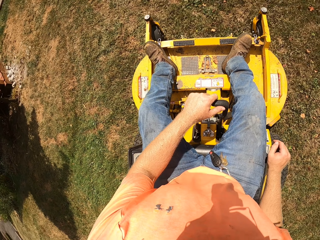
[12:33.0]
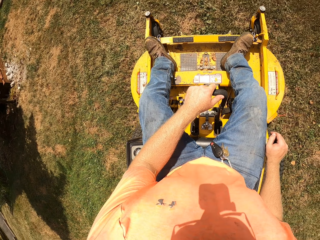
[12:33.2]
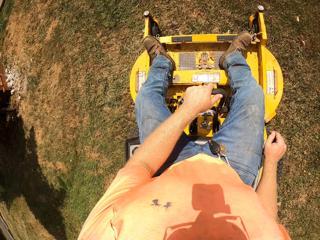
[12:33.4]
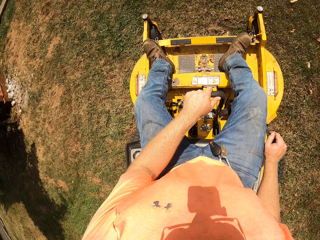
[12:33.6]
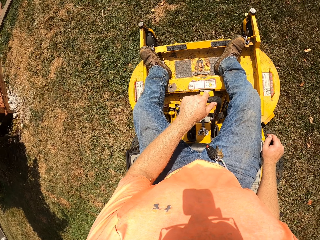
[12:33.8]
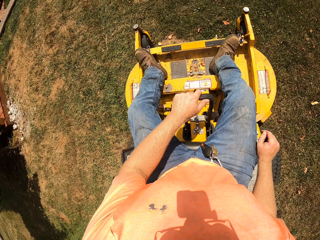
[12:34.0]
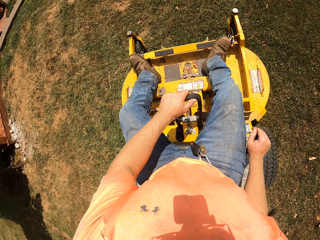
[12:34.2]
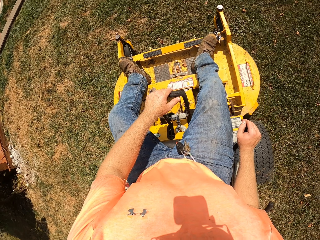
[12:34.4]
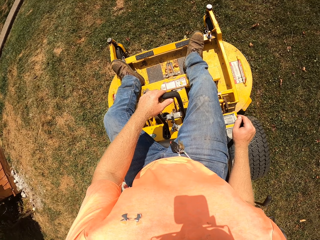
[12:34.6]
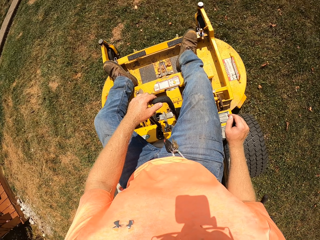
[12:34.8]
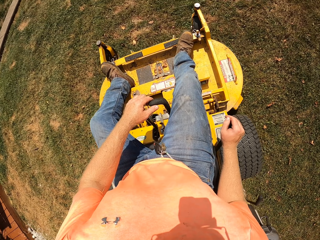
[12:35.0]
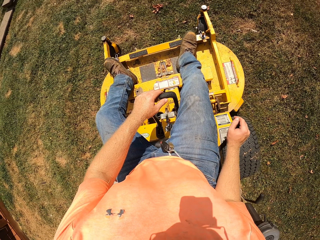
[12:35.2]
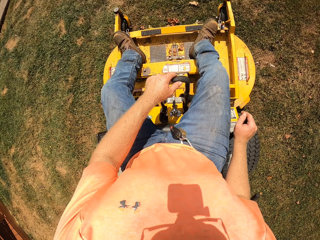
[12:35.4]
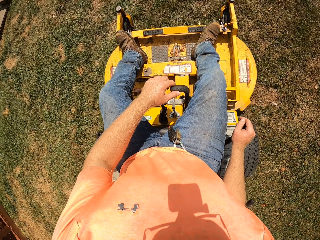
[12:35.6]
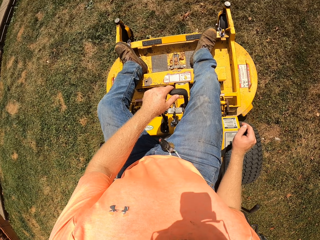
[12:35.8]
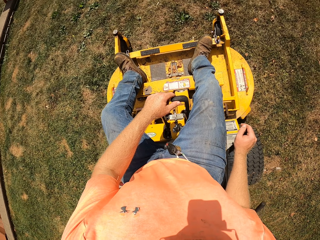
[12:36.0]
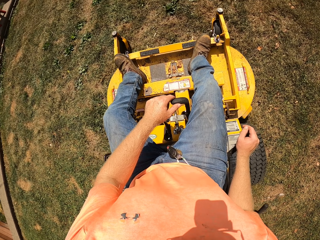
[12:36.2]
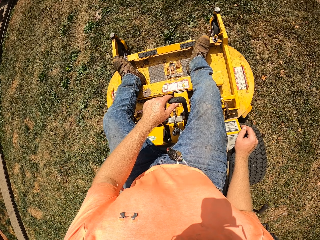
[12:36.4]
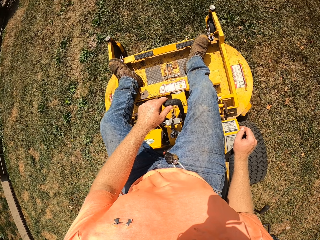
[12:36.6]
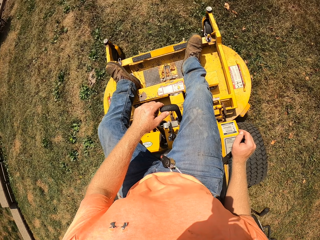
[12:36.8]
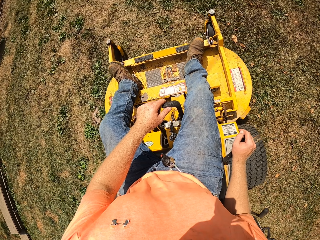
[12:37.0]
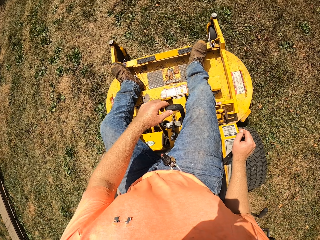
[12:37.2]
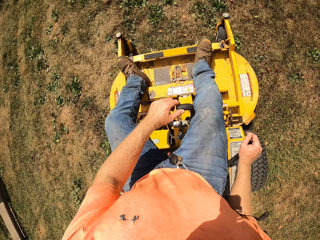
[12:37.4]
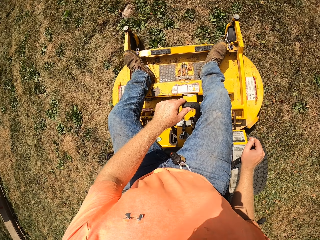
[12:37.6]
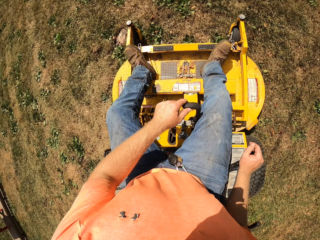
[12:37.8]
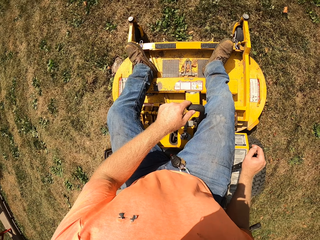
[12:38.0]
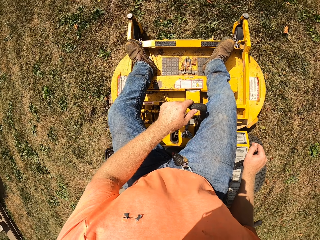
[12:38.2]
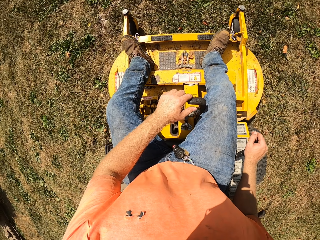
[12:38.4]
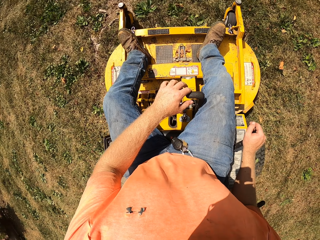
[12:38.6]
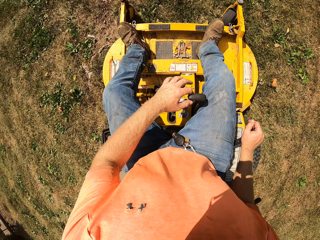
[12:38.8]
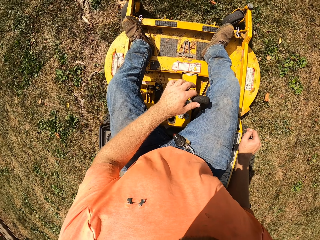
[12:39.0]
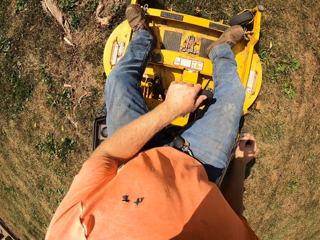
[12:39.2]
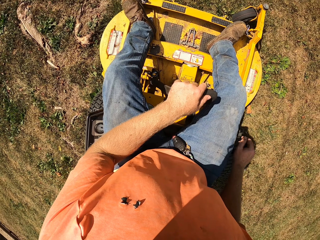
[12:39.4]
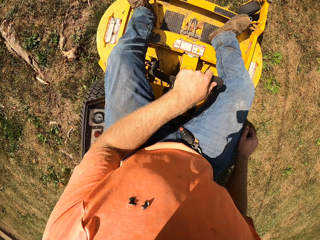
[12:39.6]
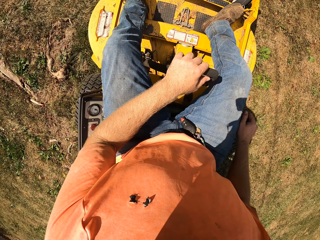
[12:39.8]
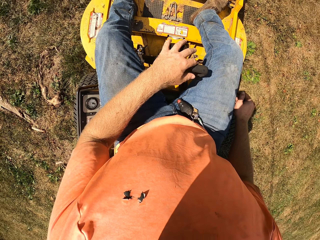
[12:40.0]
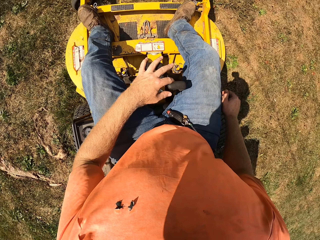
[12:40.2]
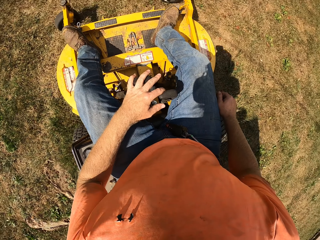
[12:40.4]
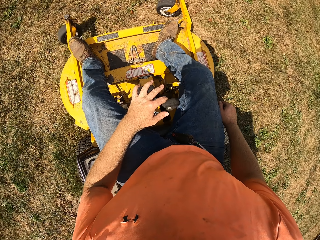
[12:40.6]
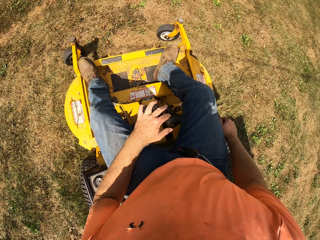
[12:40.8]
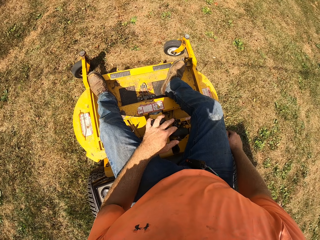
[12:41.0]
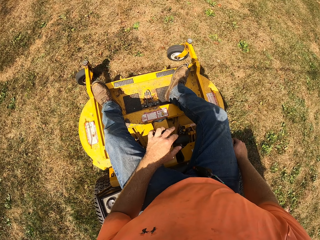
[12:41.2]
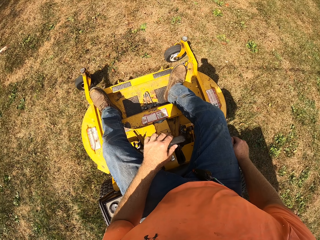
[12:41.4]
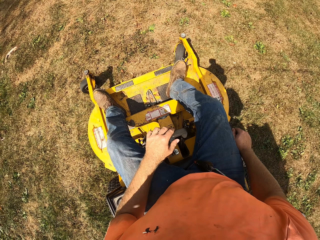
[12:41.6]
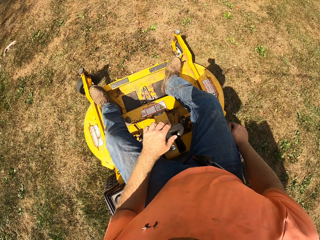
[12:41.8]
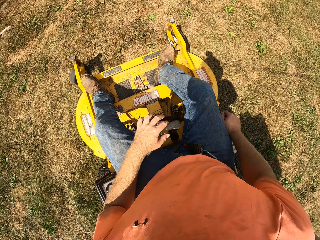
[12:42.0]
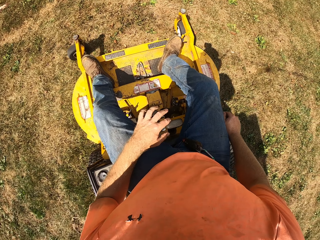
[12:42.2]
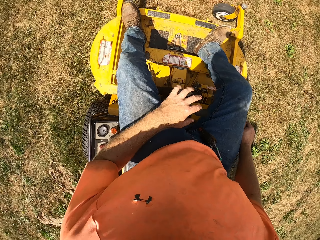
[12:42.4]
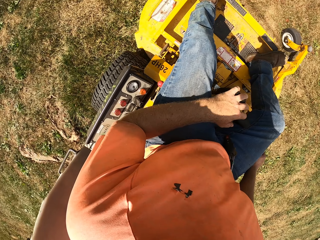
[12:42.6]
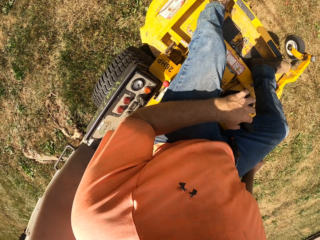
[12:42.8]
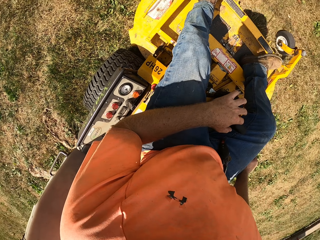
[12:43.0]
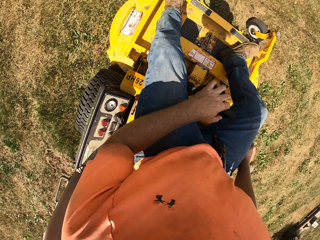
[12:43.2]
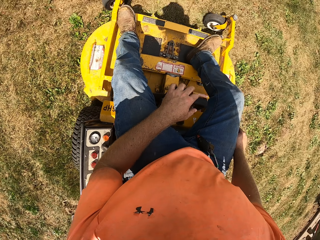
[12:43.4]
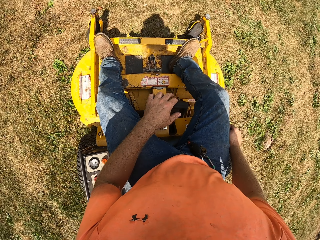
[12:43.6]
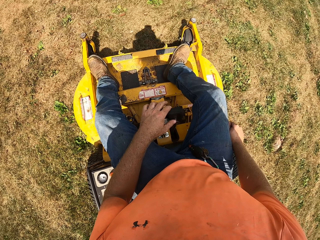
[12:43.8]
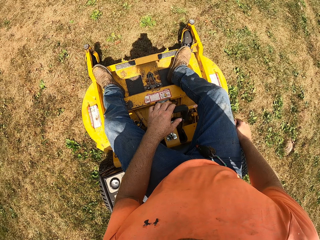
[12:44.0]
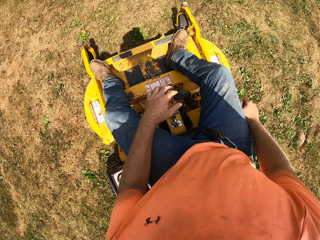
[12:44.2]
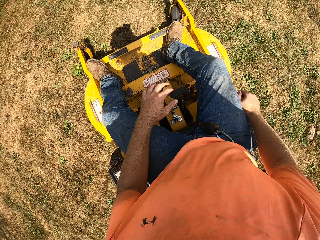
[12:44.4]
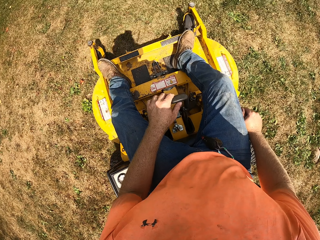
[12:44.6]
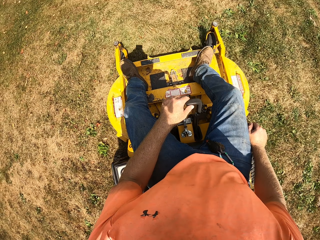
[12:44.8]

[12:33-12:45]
The camera wearer pulls the lever on the riding mower with his left hand.

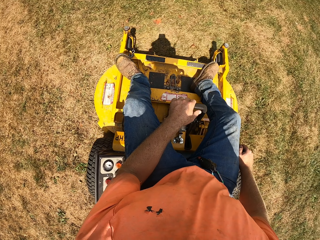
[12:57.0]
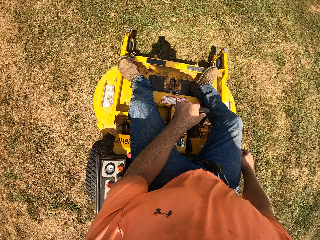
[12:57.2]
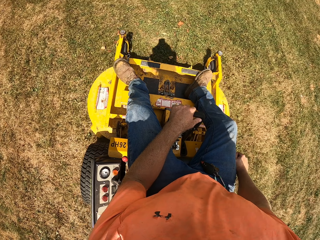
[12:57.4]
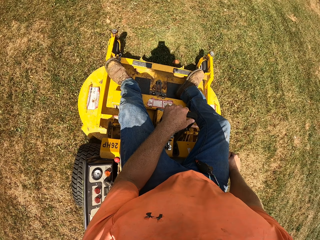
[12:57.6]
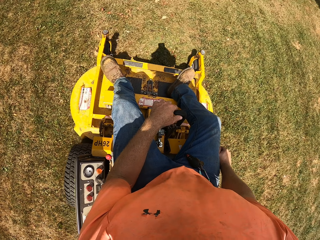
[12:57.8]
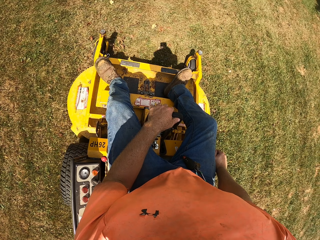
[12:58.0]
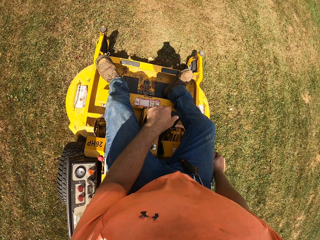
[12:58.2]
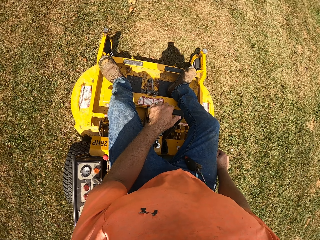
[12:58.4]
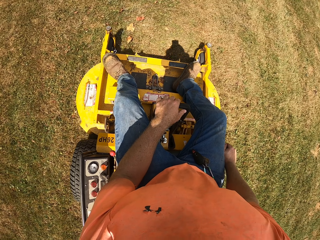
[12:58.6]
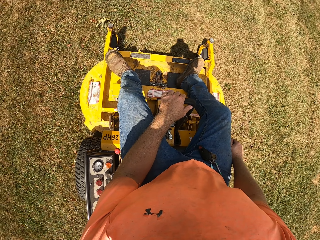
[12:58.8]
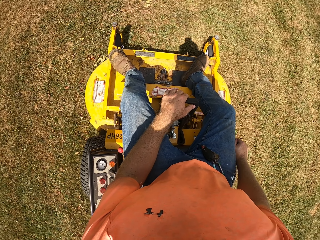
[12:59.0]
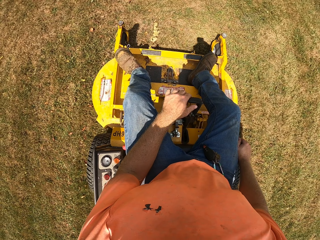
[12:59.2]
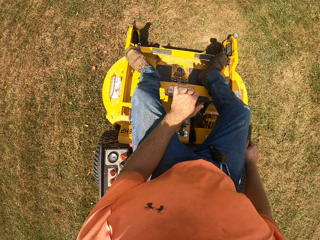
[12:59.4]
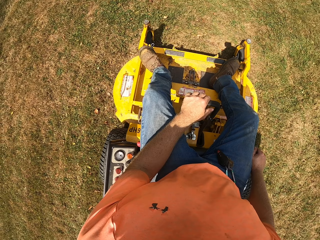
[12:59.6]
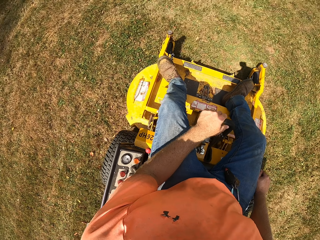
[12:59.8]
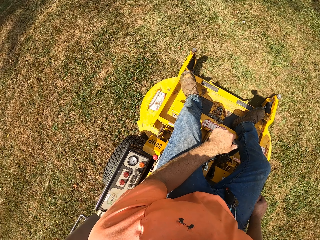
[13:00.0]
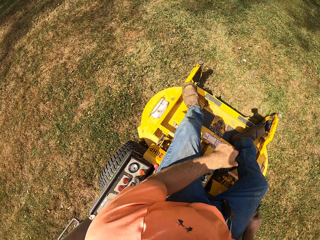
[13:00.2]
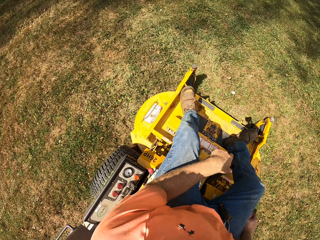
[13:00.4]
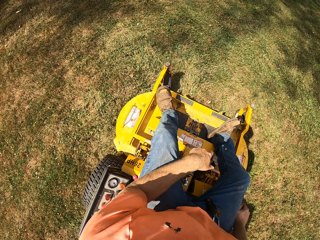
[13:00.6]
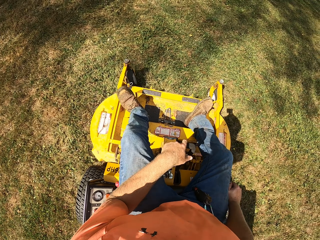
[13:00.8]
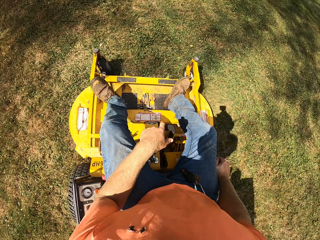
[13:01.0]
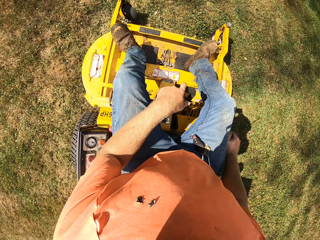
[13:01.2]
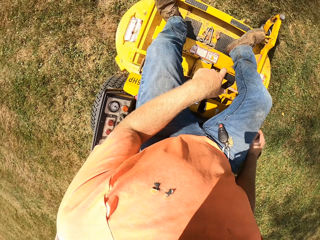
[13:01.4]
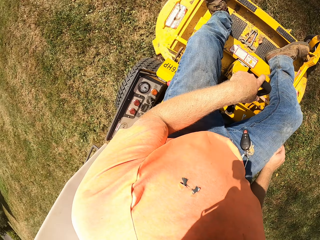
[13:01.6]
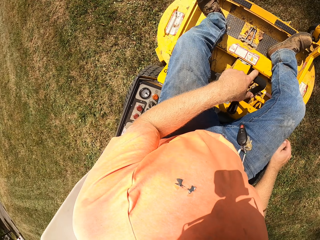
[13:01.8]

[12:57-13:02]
The camera wearer pulls the lever on the riding mower with his left hand.

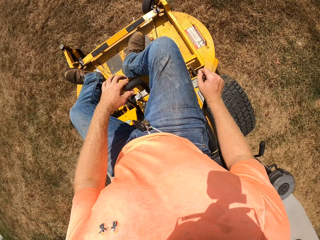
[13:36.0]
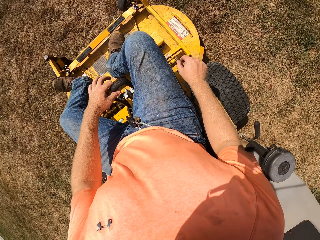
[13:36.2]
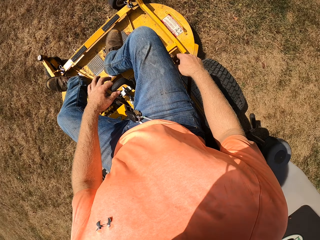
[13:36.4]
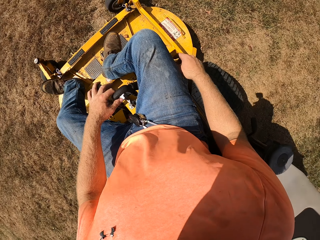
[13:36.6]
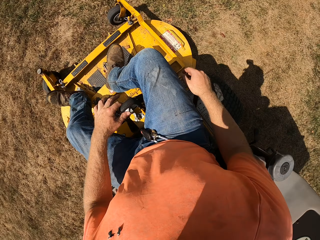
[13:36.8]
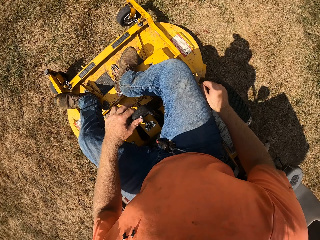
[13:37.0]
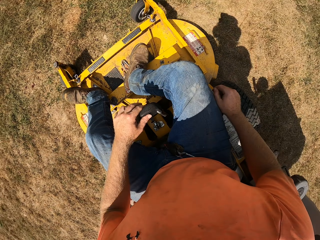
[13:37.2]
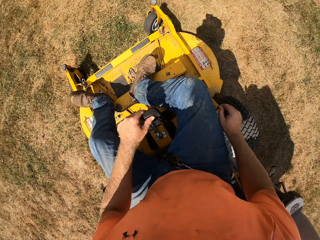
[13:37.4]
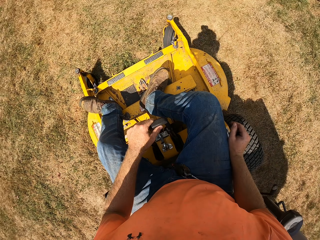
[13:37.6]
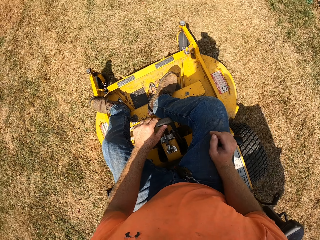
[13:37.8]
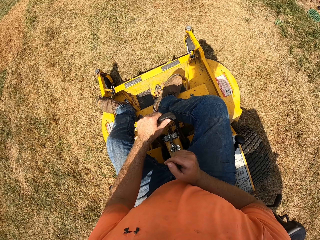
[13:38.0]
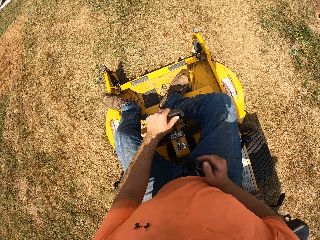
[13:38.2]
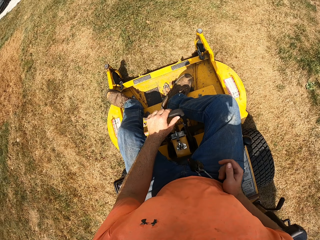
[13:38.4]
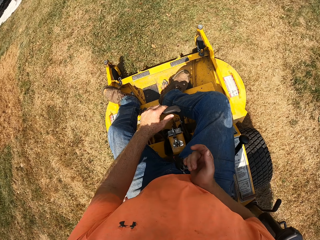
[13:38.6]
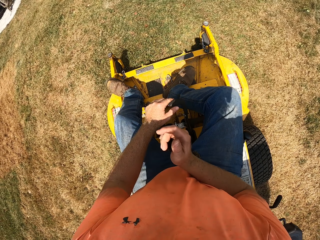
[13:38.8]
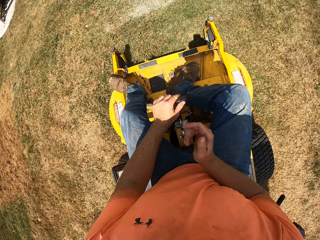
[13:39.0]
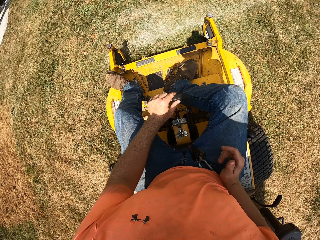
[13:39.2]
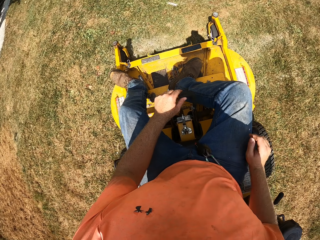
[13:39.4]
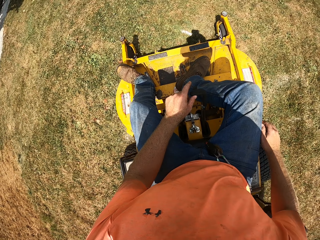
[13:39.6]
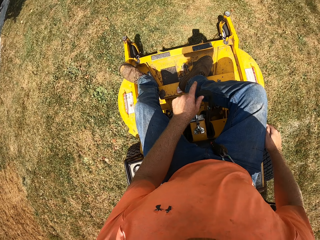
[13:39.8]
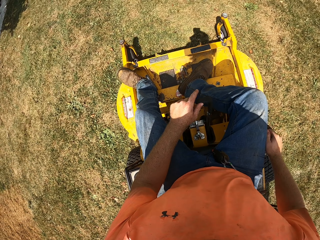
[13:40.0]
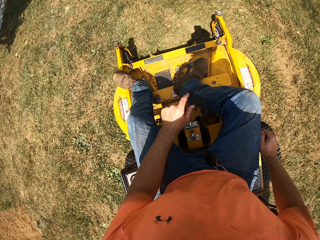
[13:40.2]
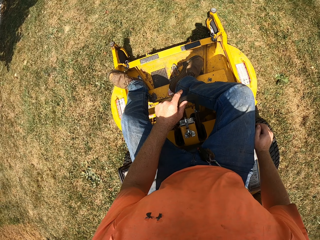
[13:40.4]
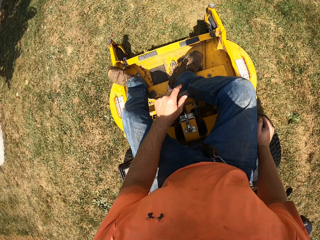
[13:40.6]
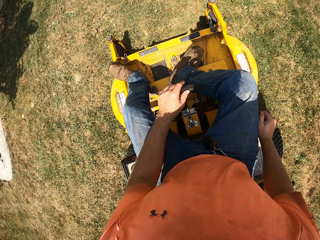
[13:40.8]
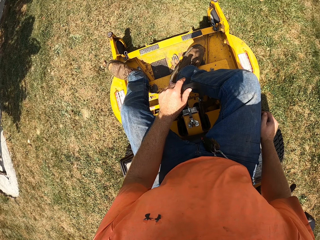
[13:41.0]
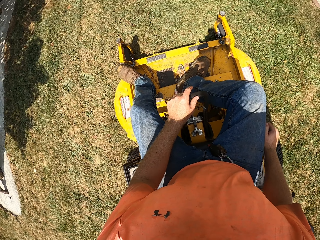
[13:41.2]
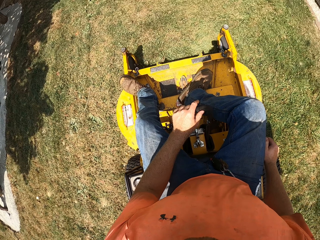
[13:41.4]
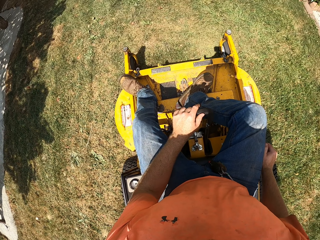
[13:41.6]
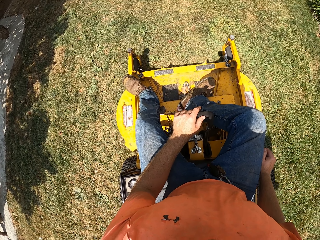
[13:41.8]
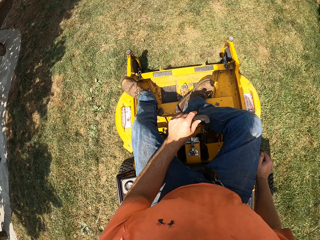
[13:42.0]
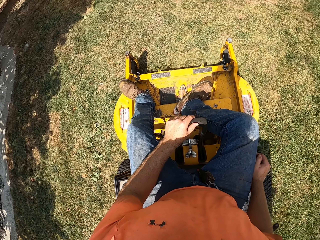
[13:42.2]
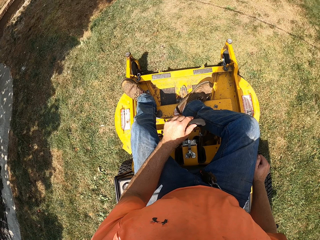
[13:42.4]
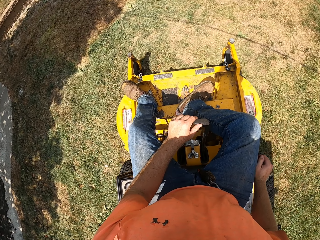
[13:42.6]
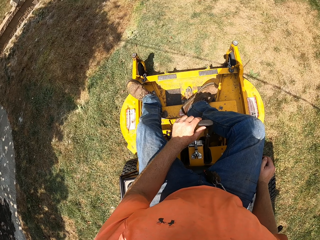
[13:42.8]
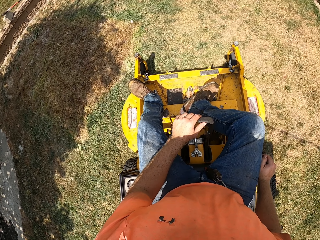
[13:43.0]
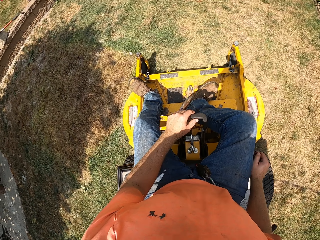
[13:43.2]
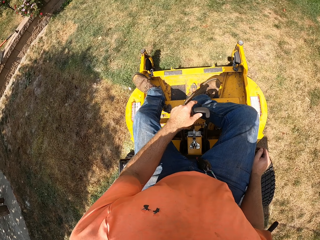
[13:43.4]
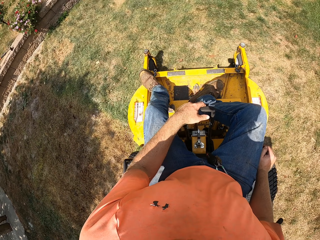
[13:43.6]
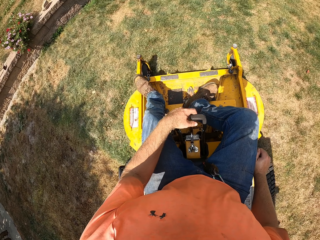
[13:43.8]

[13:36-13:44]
The camera wearer pulls the lever on the riding mower with his left hand. He places his right hand on the gear on the riding mower.
